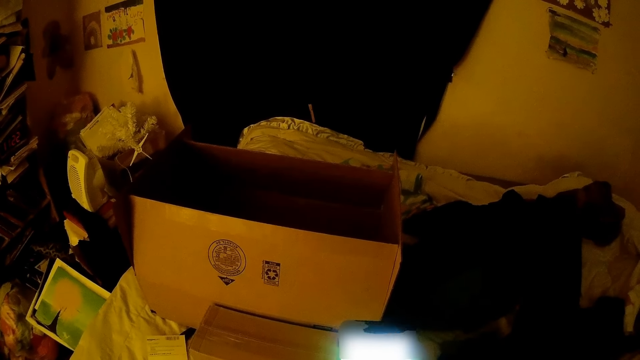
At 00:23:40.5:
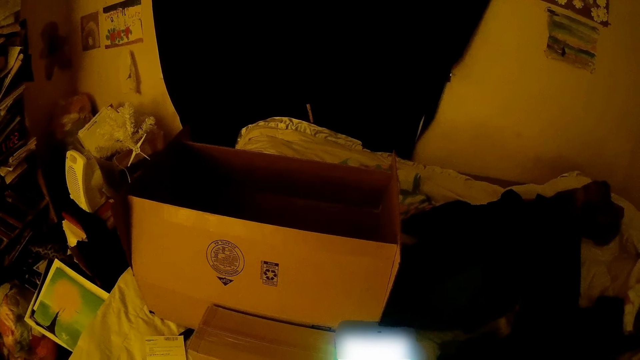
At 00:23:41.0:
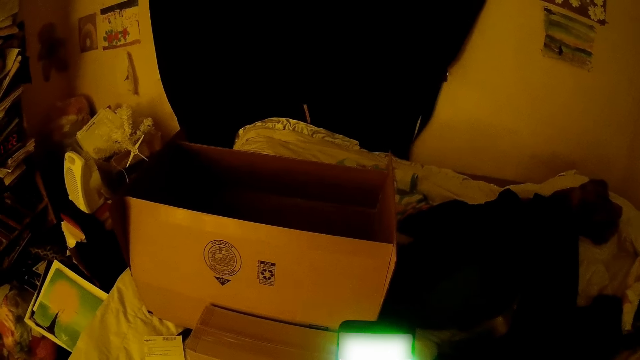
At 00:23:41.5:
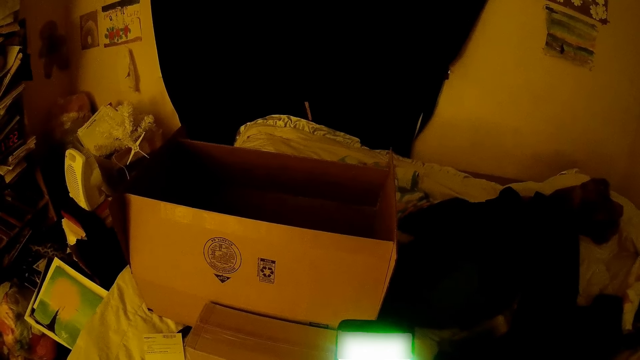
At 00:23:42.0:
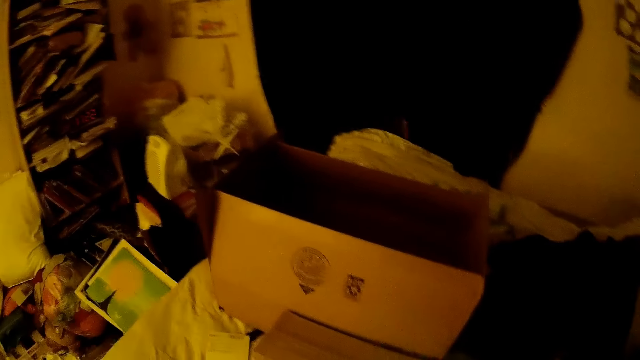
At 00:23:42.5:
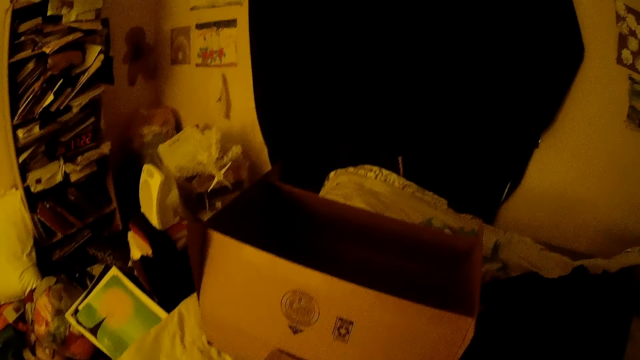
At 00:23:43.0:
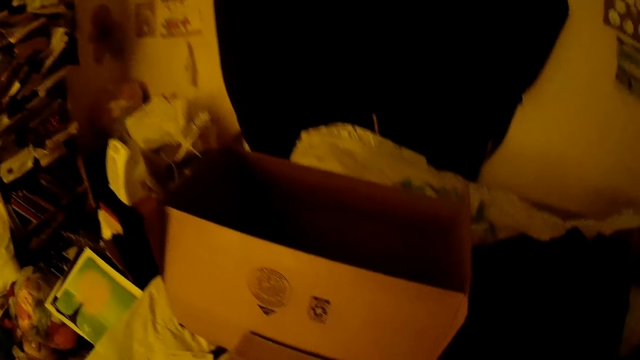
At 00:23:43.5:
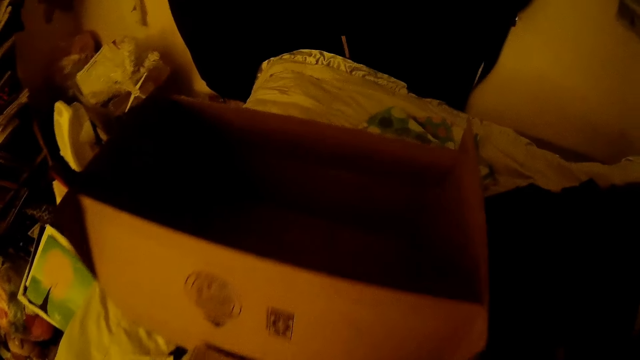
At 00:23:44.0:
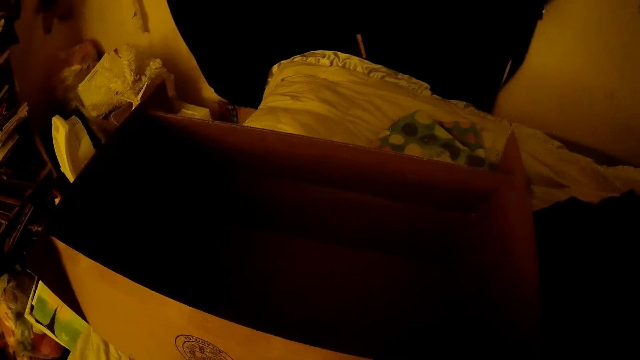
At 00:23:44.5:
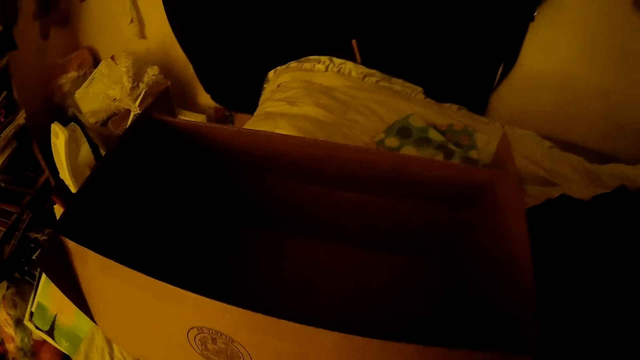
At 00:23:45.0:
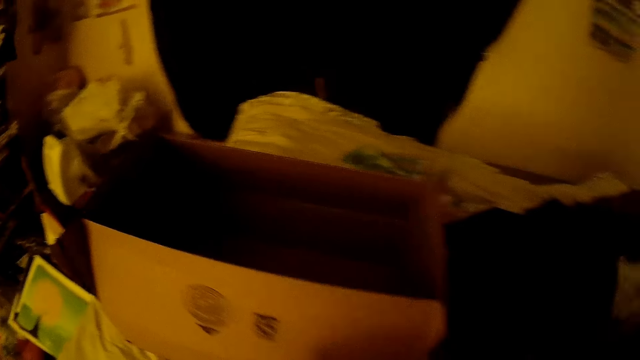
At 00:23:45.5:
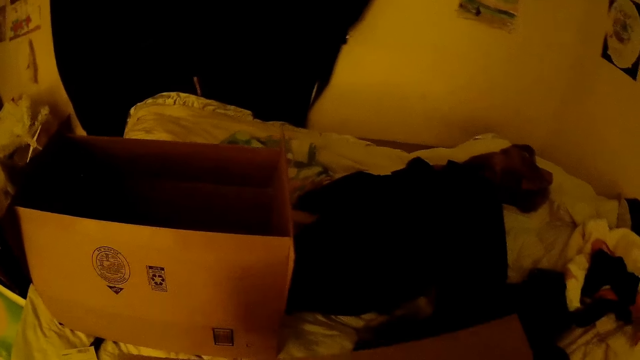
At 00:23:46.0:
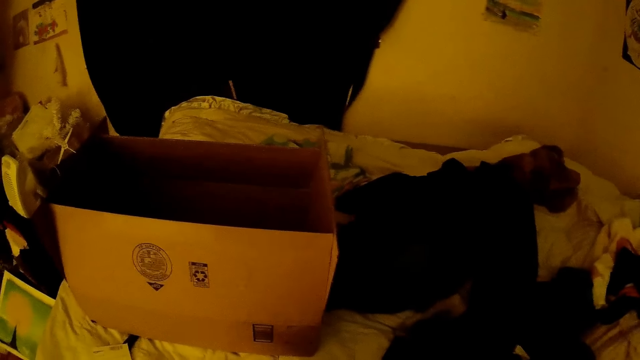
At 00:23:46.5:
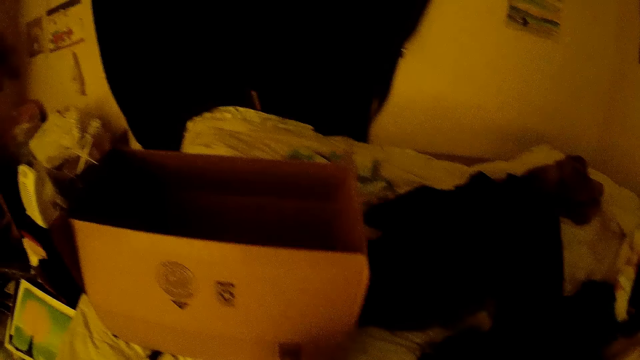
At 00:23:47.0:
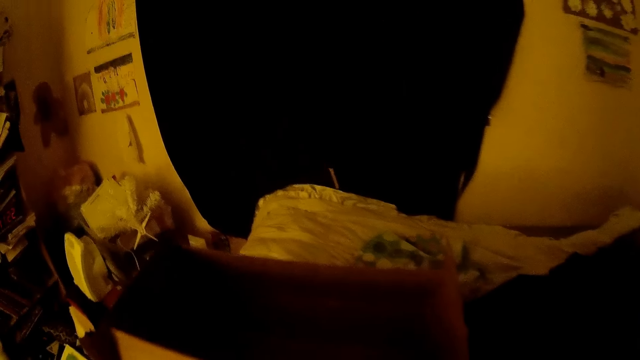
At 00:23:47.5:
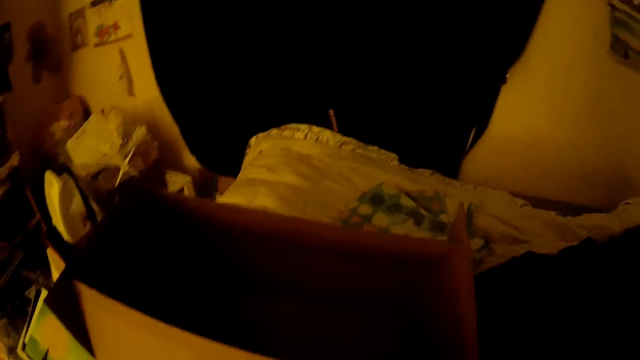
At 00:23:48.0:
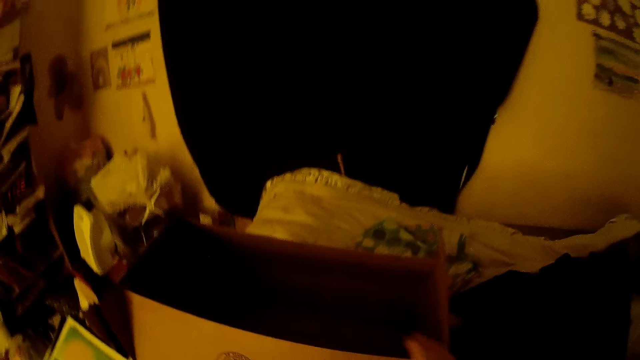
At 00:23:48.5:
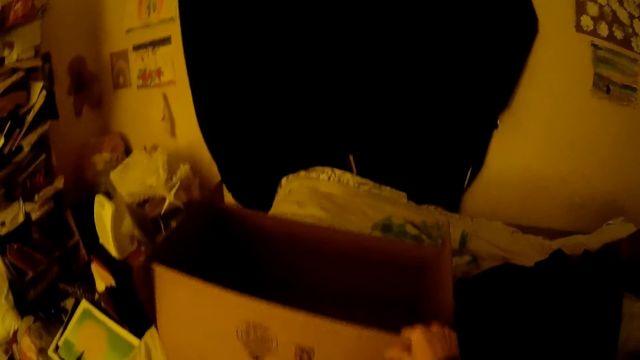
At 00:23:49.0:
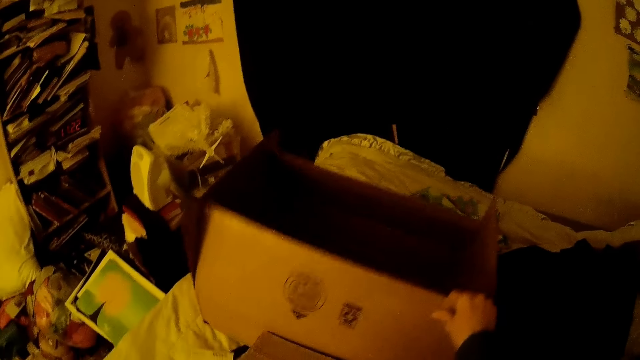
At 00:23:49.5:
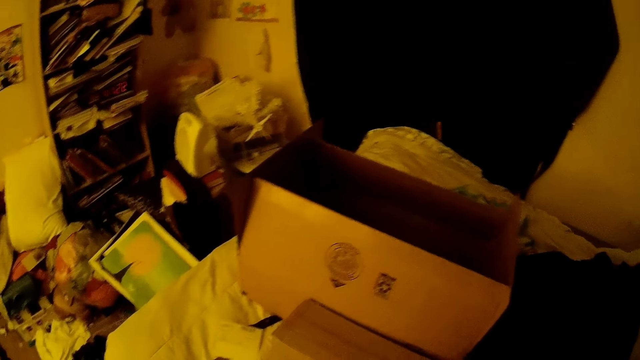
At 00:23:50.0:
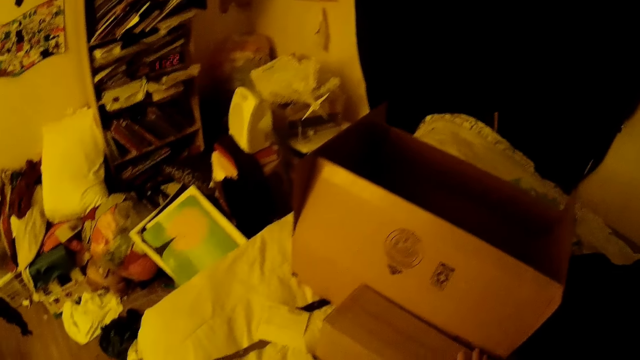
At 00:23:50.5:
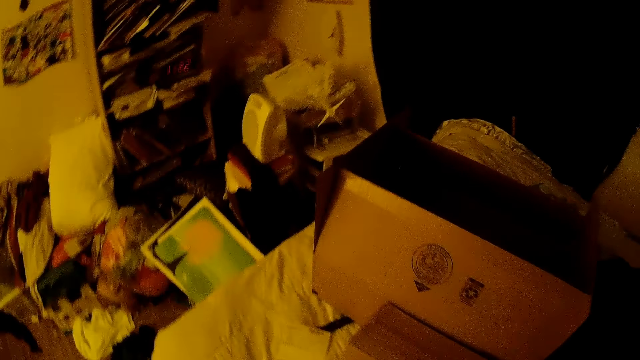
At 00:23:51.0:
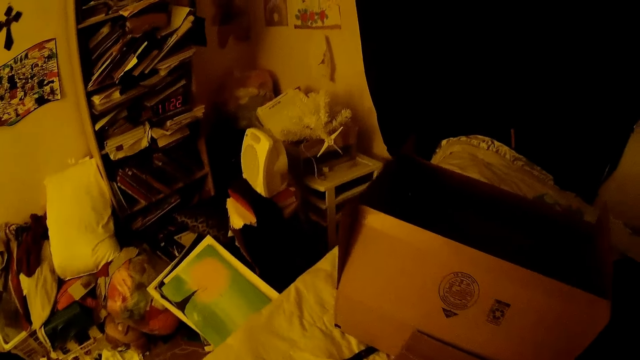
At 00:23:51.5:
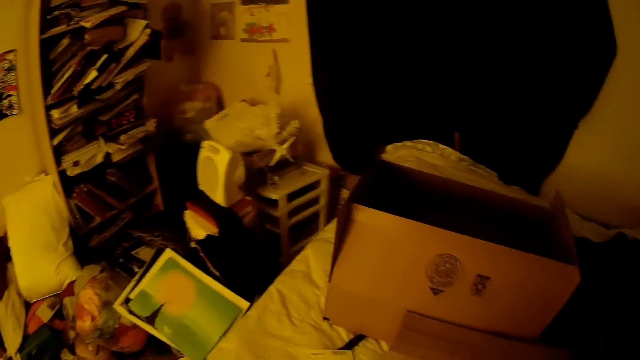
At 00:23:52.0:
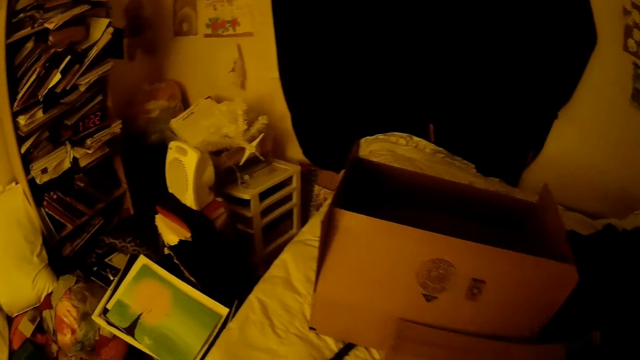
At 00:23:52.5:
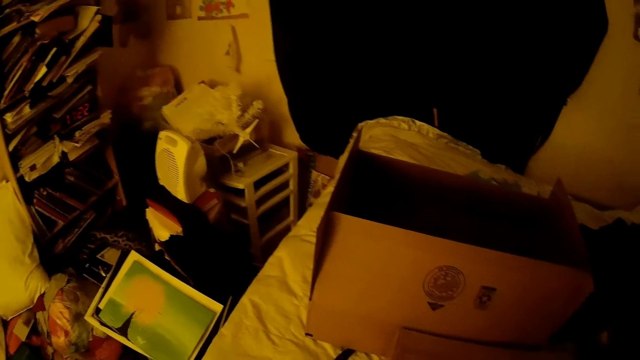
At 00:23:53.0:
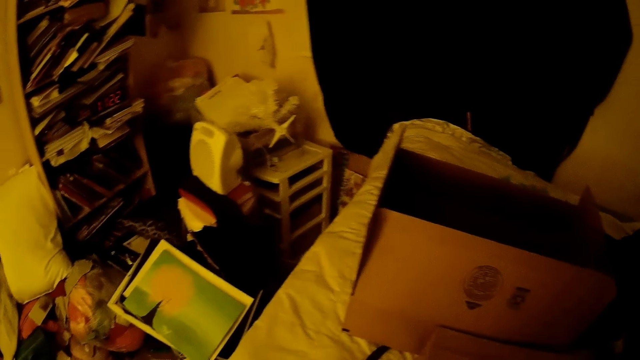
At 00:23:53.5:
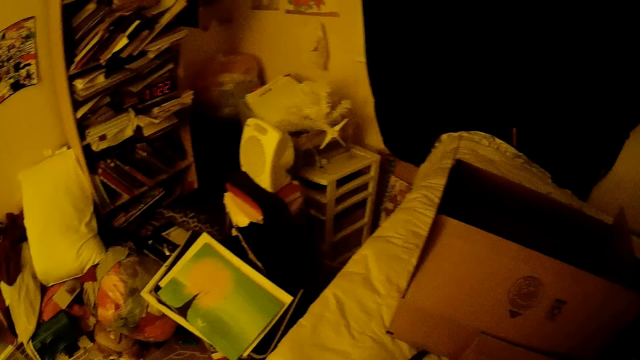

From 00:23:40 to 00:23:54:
The camera wearer stares around. She moves the carton from the bed with her right hand. She holds the box and lifts the box. She moves the carton with her hands. She looks around.

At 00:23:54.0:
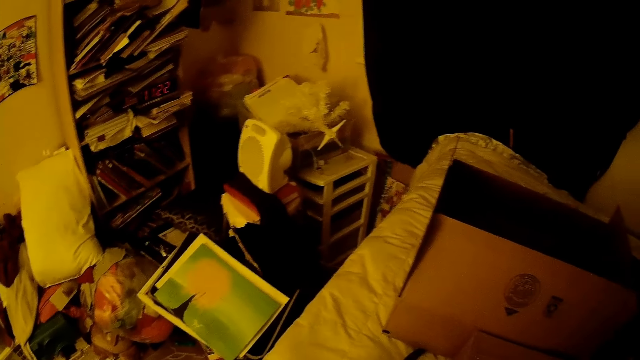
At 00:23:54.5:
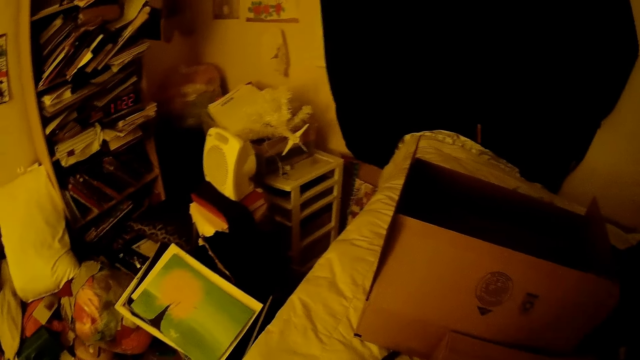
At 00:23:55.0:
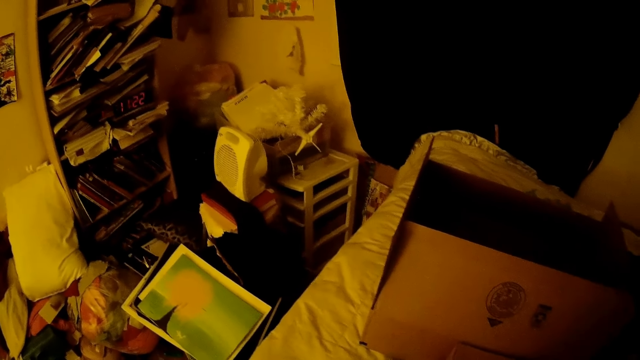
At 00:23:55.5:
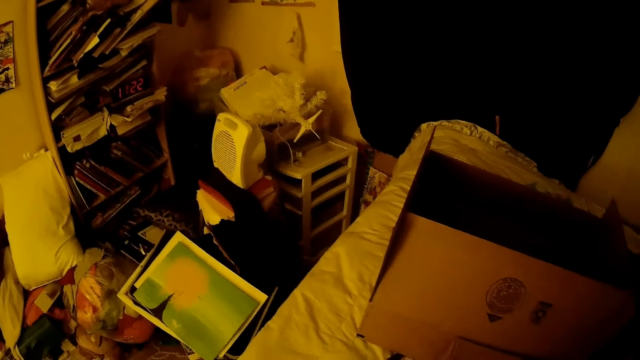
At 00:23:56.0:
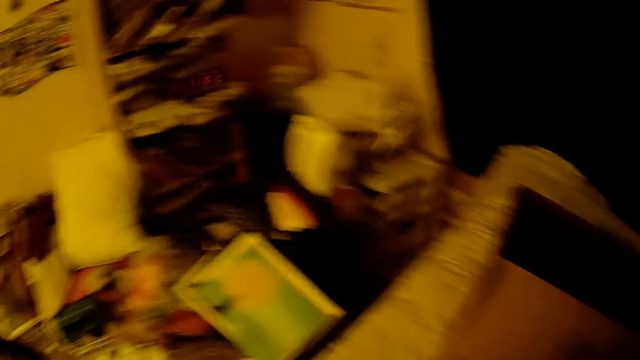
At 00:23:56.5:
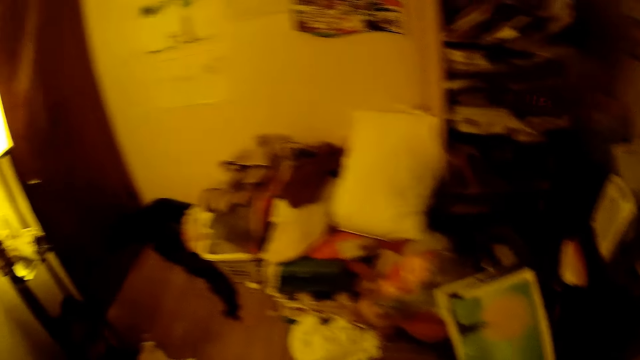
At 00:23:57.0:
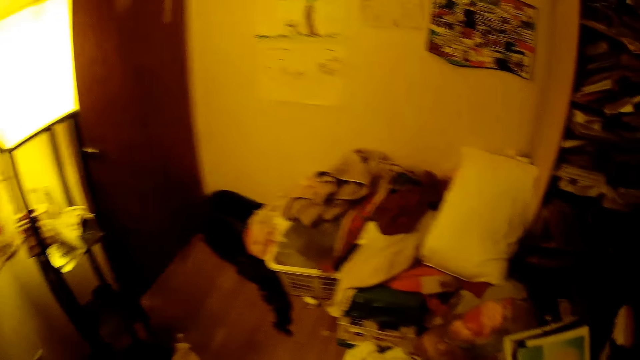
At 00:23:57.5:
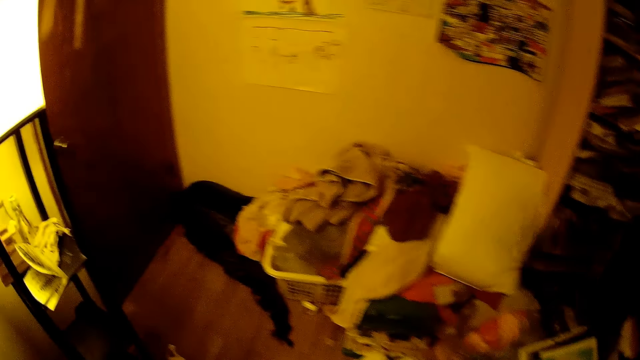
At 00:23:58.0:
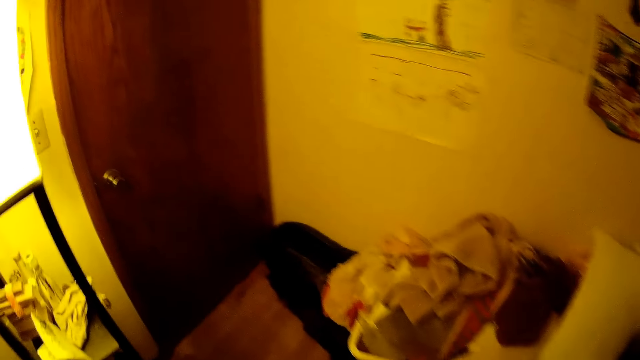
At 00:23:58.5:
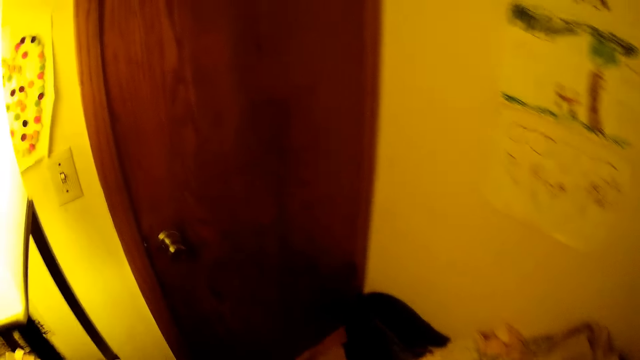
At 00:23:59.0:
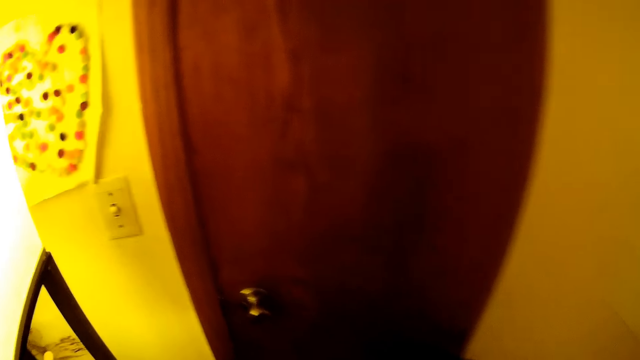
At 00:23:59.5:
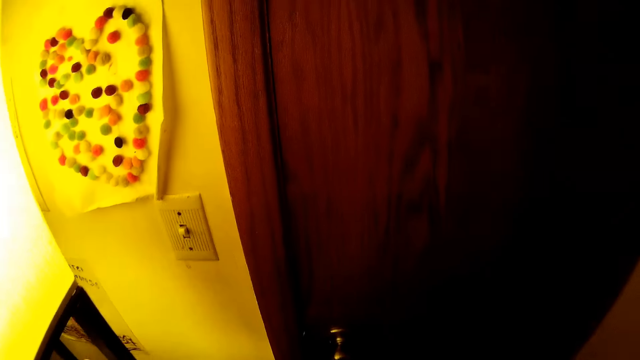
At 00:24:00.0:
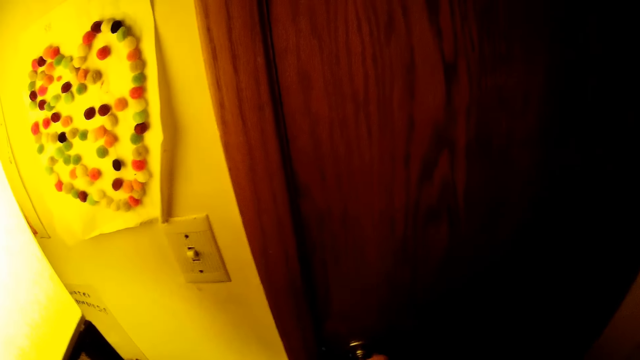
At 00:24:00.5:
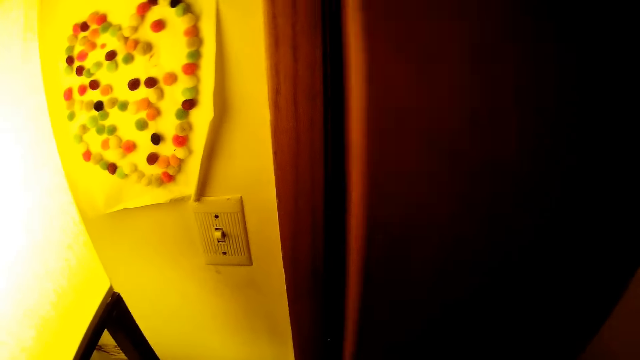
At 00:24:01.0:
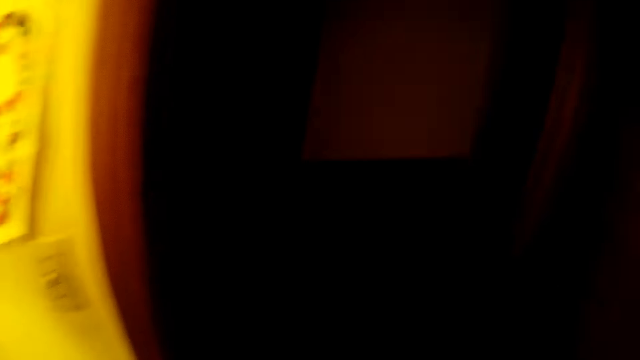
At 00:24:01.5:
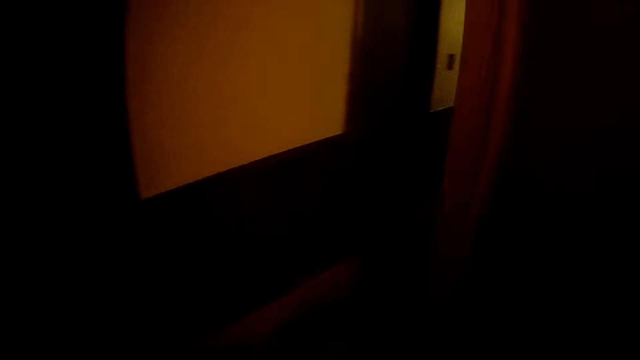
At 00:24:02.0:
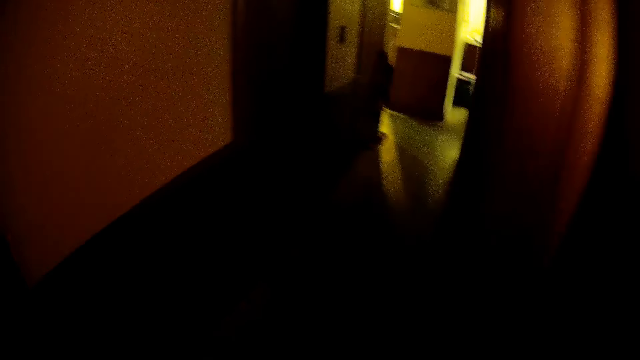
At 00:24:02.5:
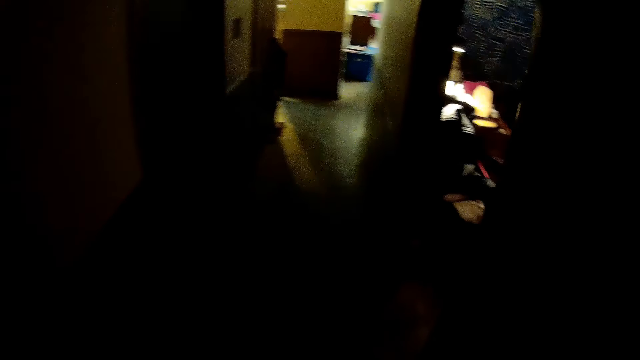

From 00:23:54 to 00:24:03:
The camera wearer opens the door of the room with her right hand. She moves around the house.
